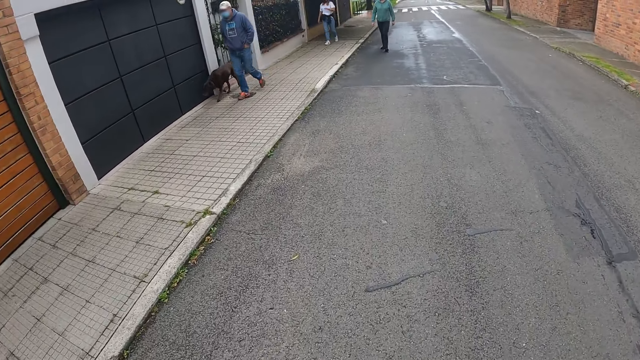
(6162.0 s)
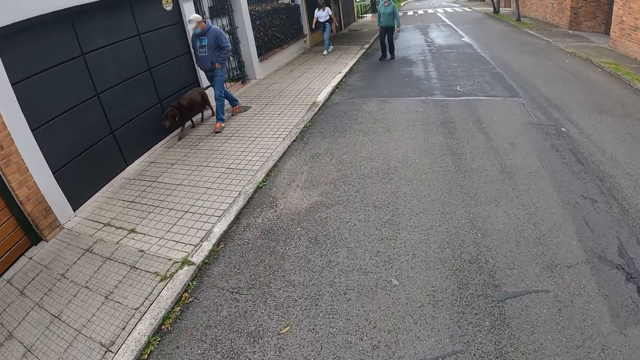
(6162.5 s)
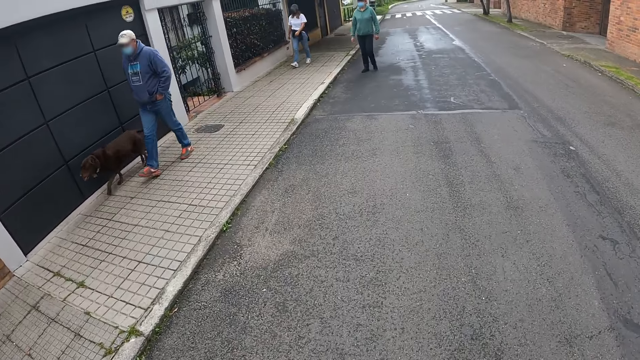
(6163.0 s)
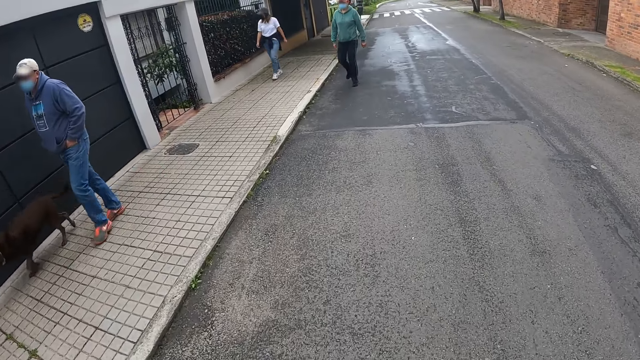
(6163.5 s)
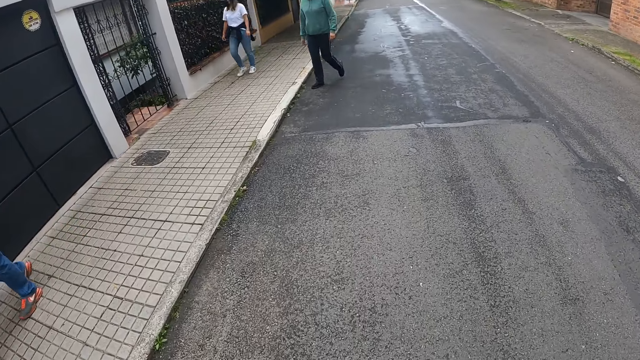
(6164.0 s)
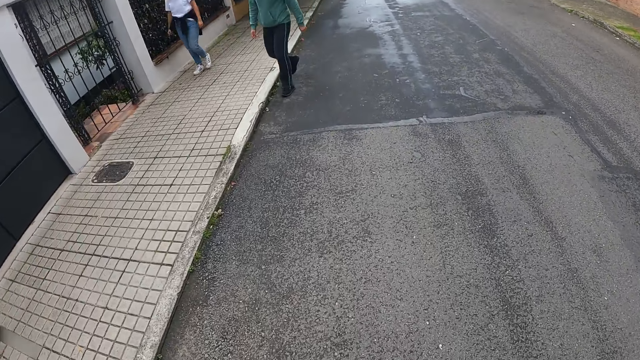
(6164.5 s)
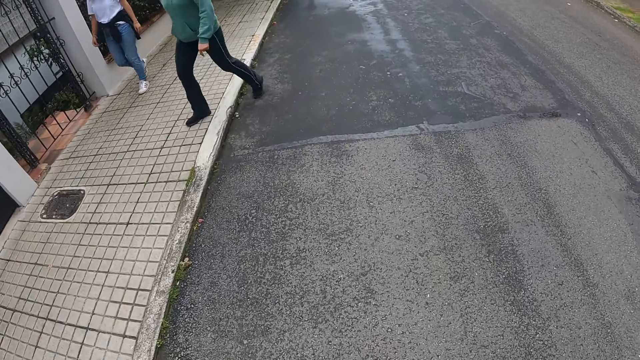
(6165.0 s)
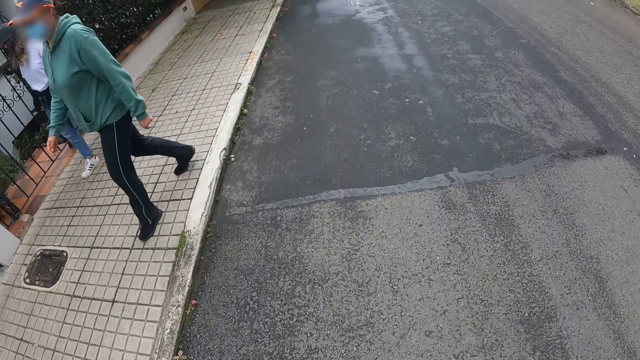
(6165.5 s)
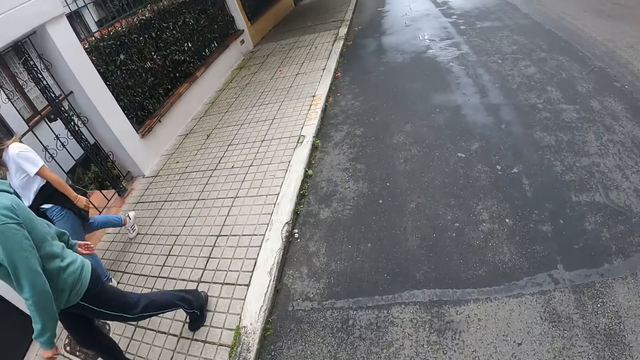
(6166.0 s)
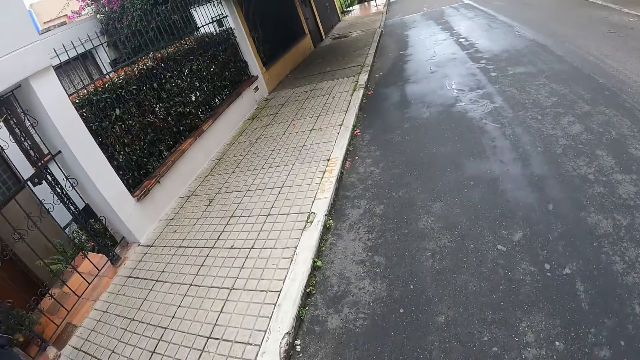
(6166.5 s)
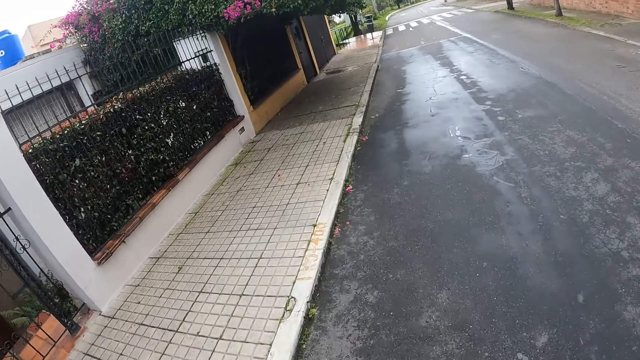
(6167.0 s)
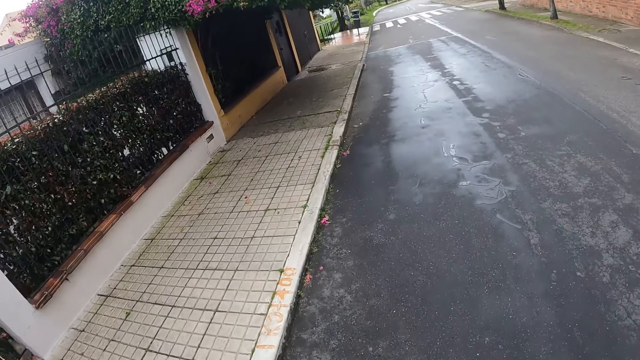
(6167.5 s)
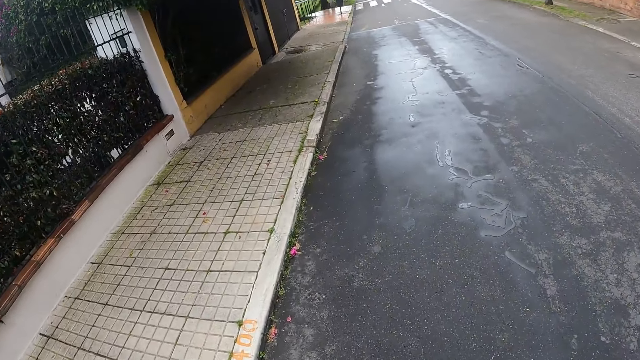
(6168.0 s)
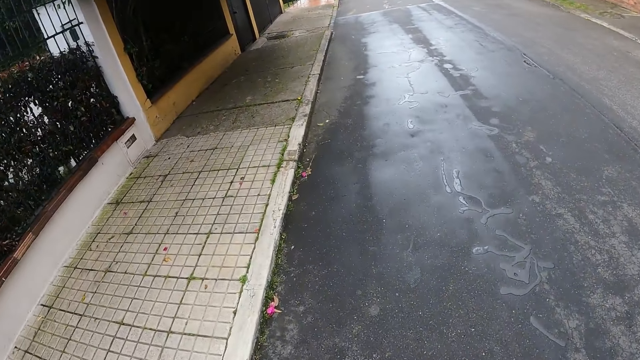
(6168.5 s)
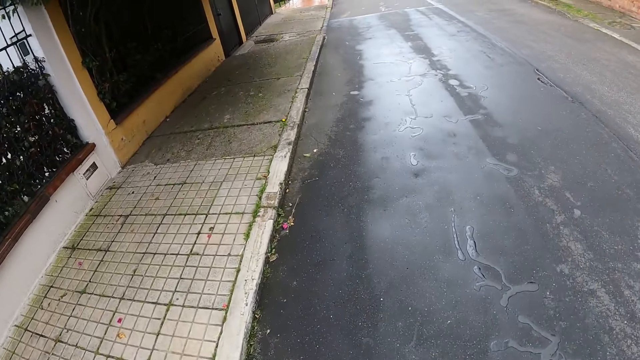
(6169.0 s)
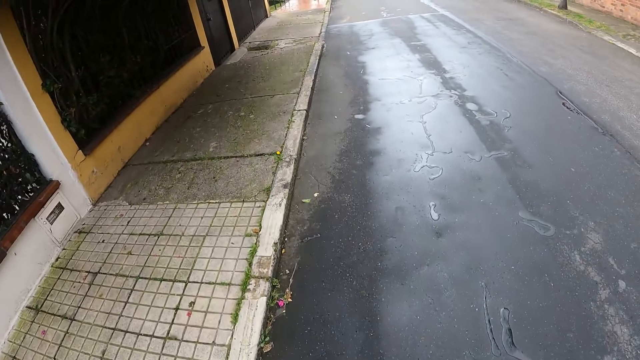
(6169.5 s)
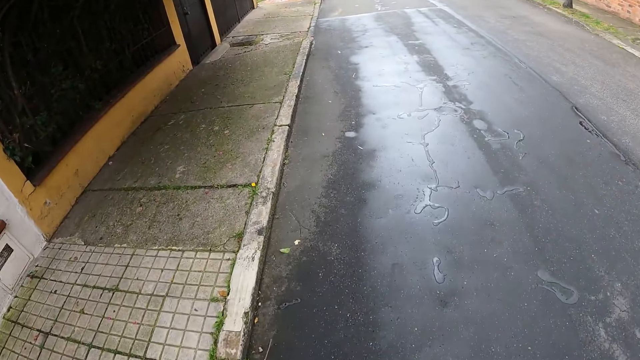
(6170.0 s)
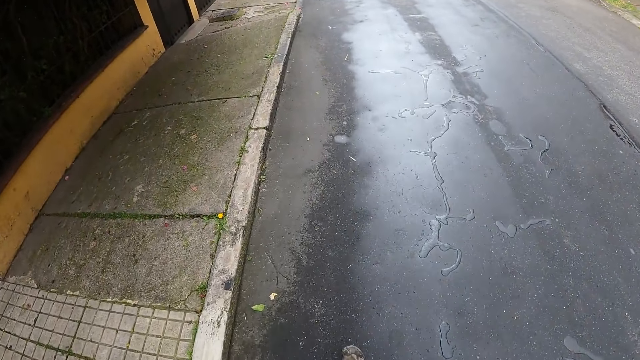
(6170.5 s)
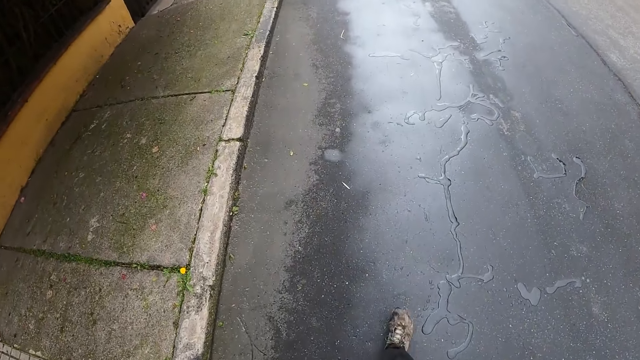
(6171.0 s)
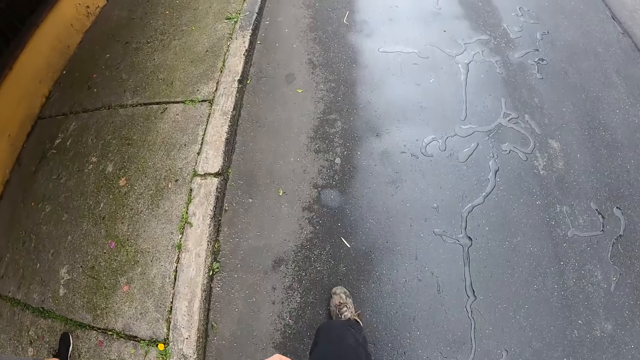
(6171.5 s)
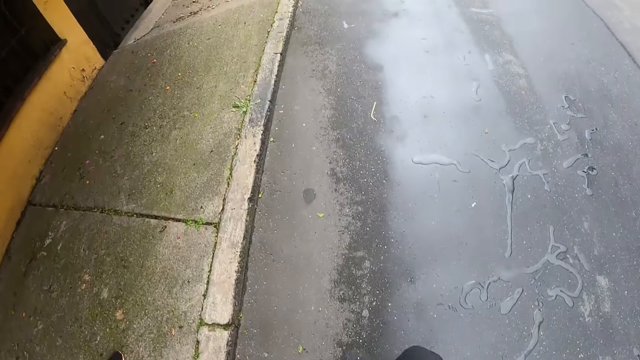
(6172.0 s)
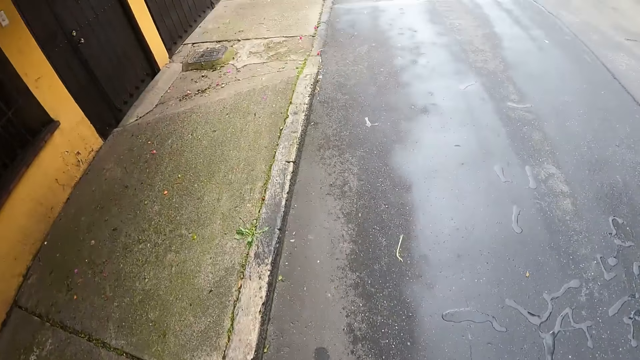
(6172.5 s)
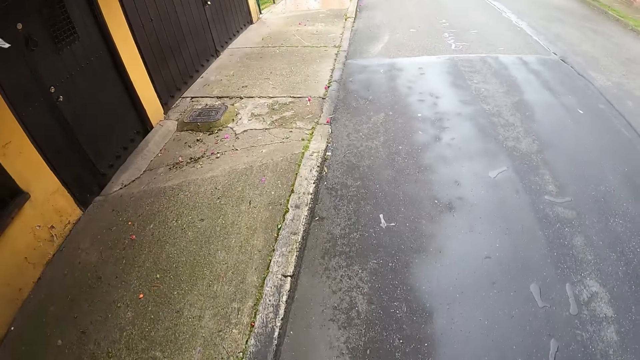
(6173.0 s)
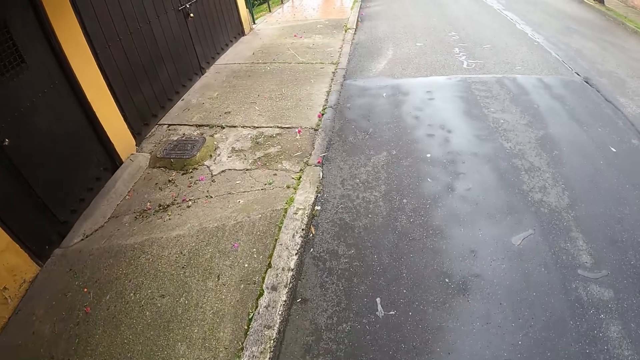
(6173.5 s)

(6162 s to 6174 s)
A man with a dog walks past the camera wearer. A woman and another woman walk past the camera wearer.

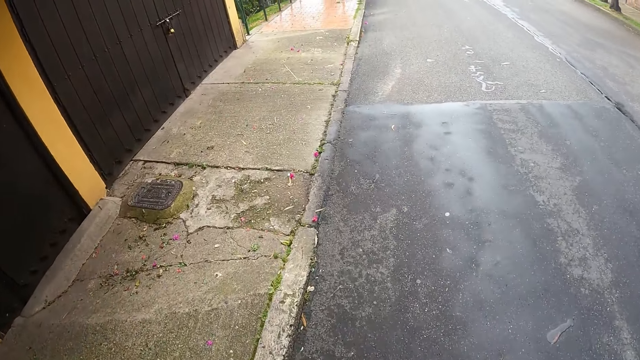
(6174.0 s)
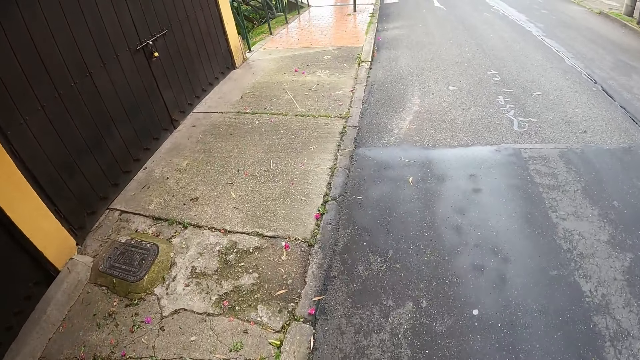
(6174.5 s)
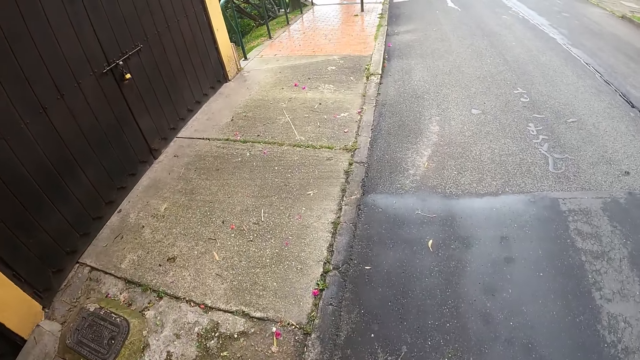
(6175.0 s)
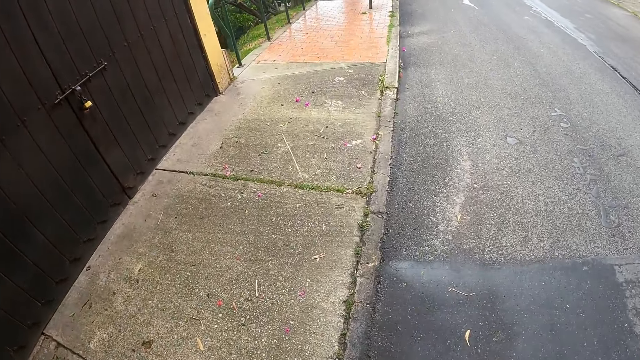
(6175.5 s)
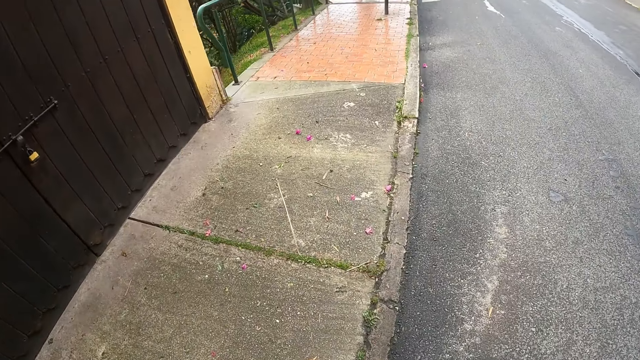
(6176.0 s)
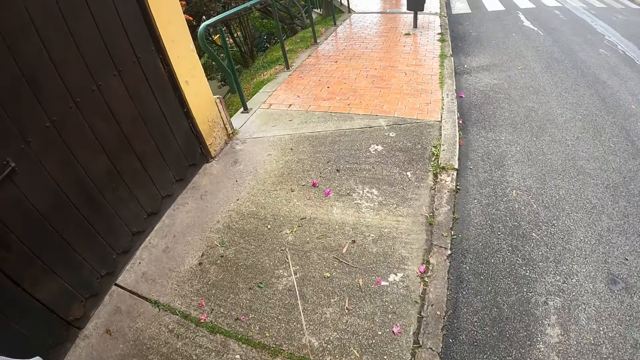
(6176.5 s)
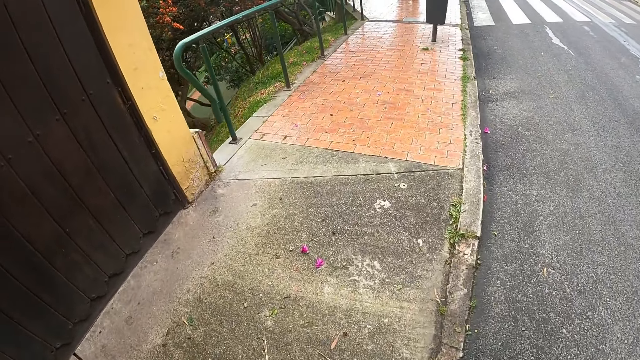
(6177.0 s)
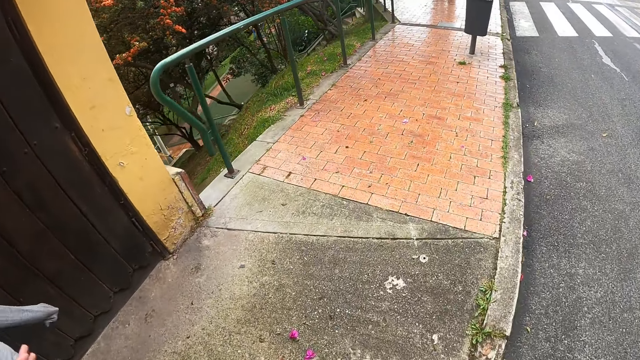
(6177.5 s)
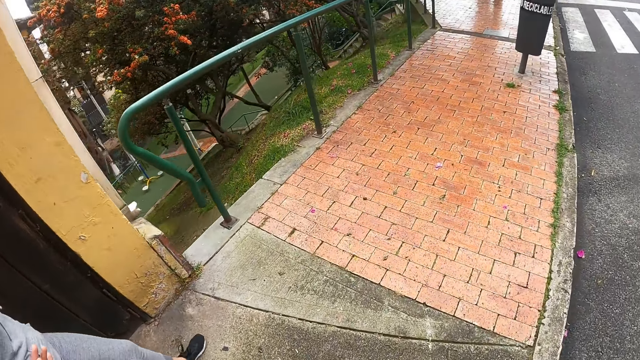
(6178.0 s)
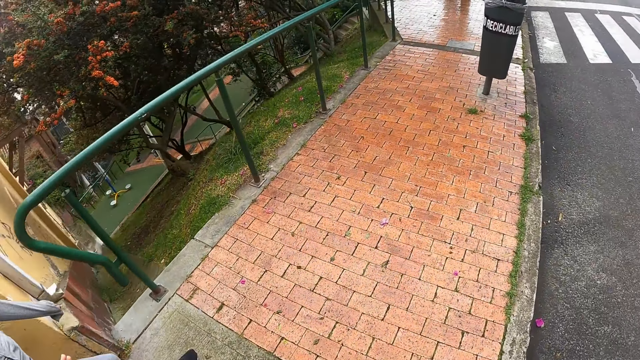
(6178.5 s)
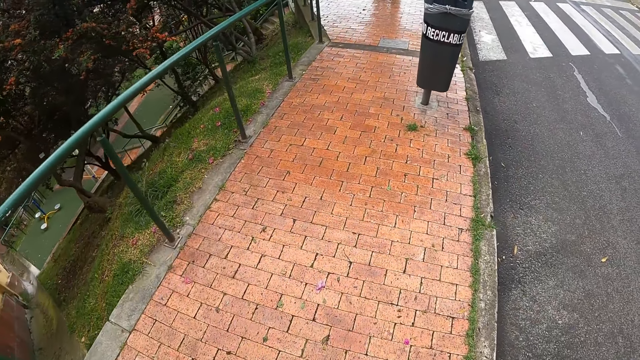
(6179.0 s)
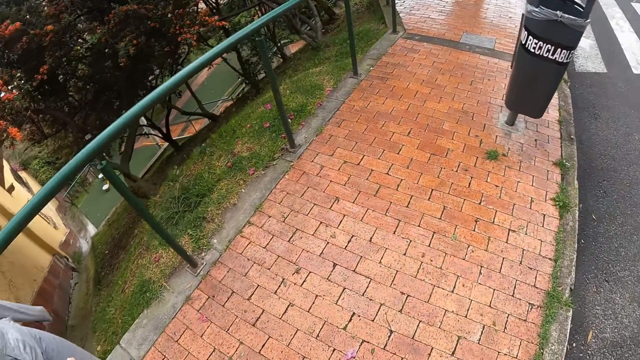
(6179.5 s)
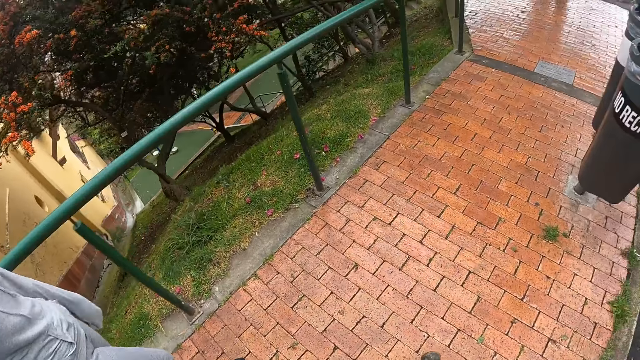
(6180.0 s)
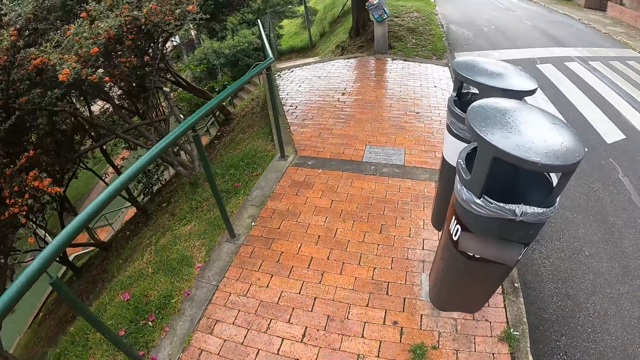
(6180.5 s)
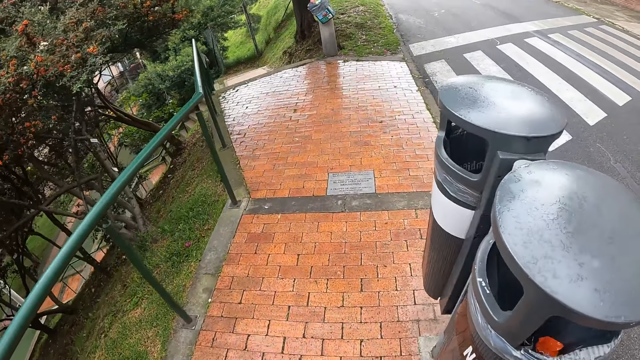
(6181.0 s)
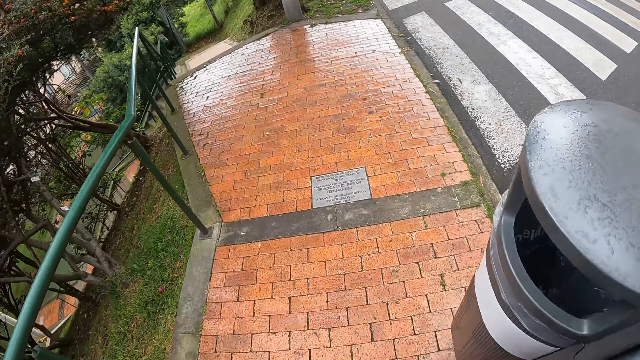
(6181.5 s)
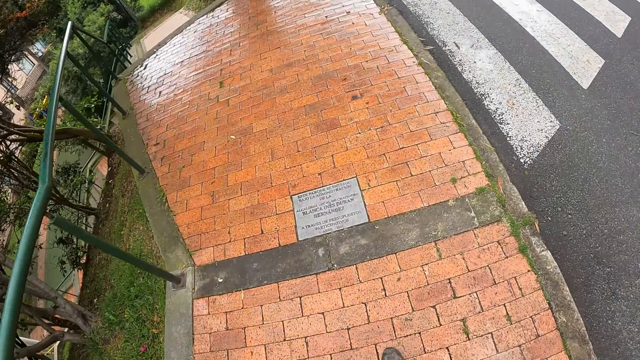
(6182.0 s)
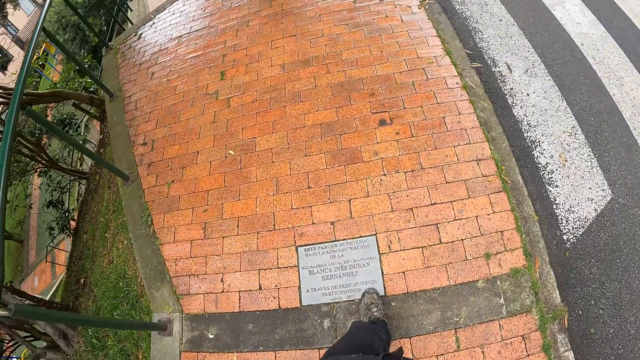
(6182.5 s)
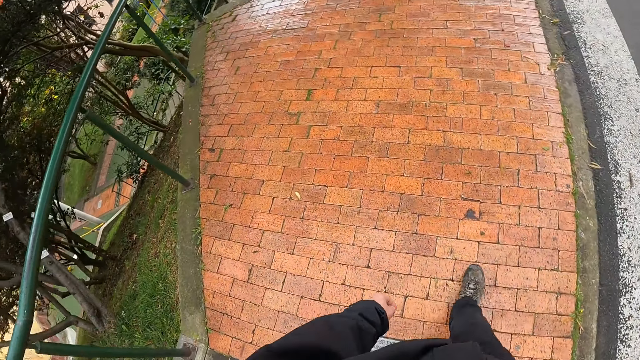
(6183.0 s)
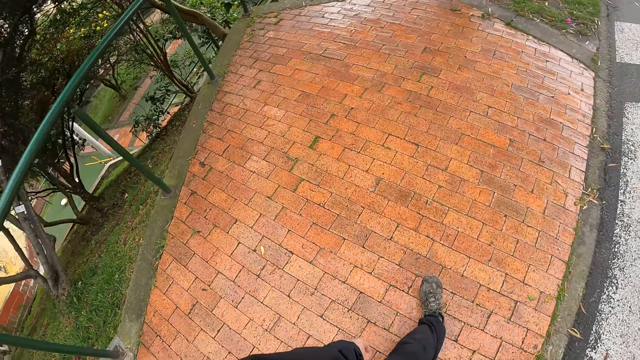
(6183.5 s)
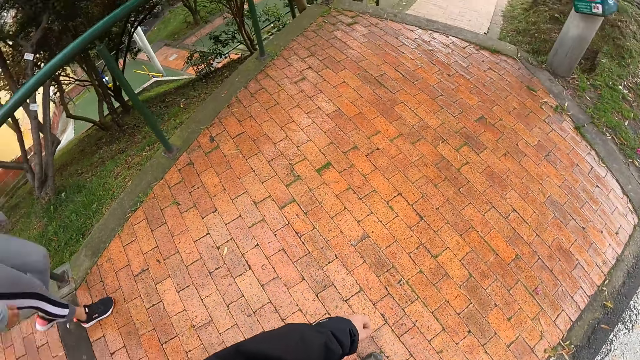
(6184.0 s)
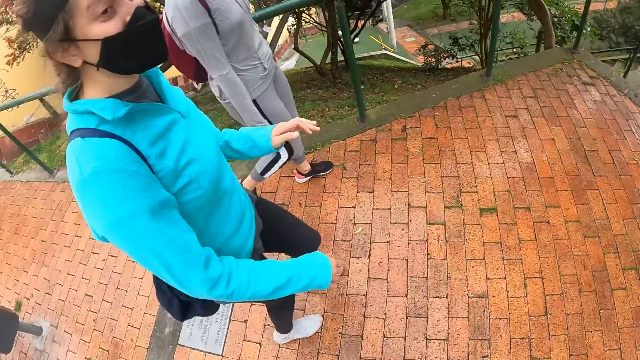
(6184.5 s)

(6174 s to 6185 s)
The camera wearer walks along a sidewalk with the woman and the other woman. They look around. The camera wearer, the woman and the other woman walk on the road.
